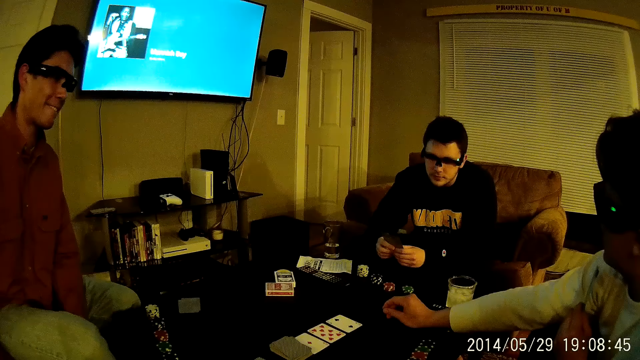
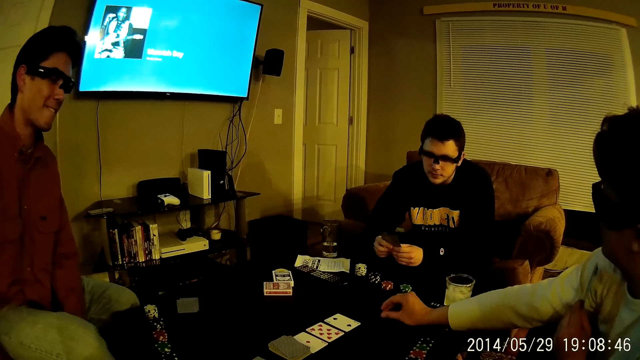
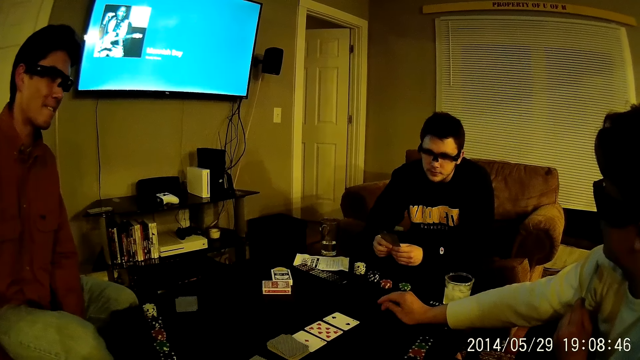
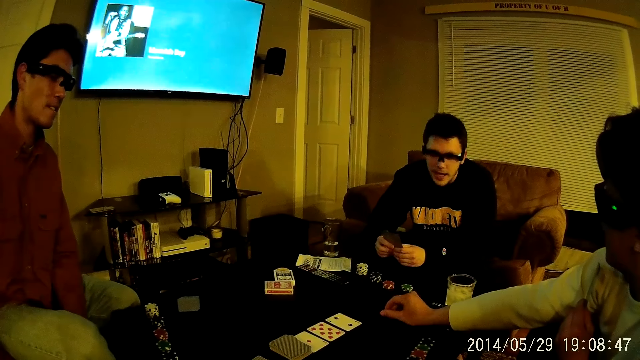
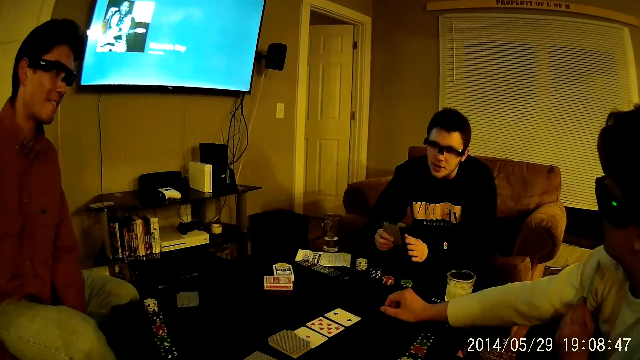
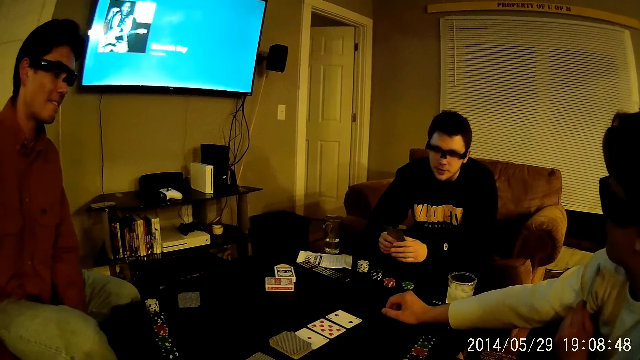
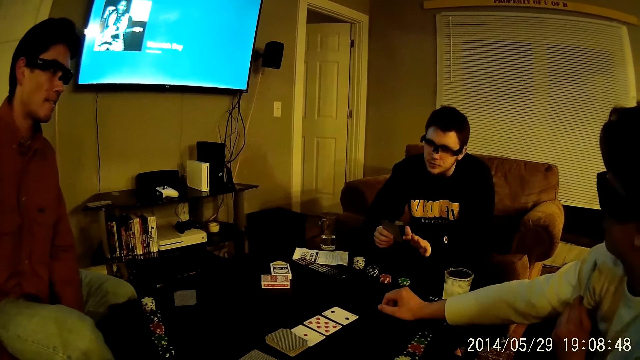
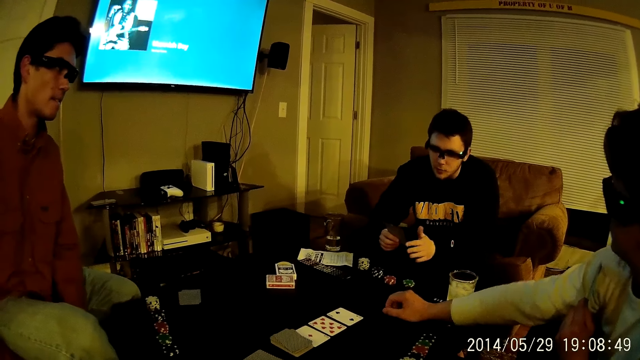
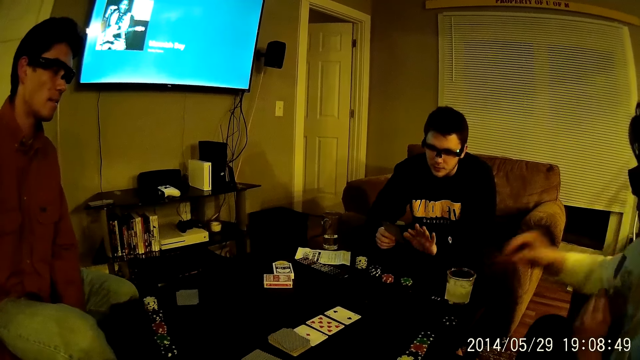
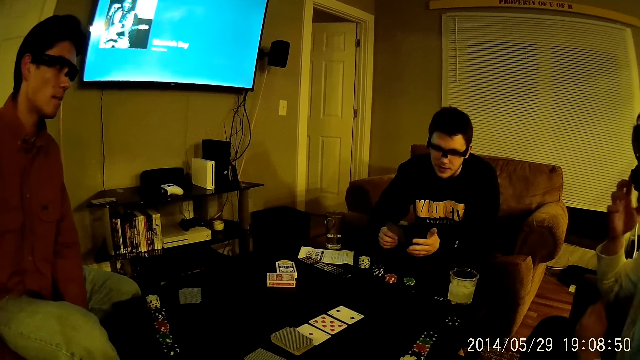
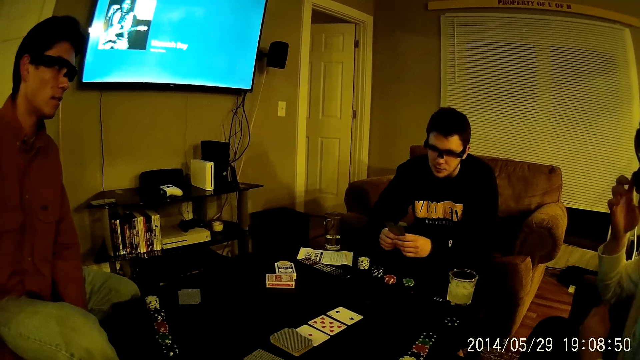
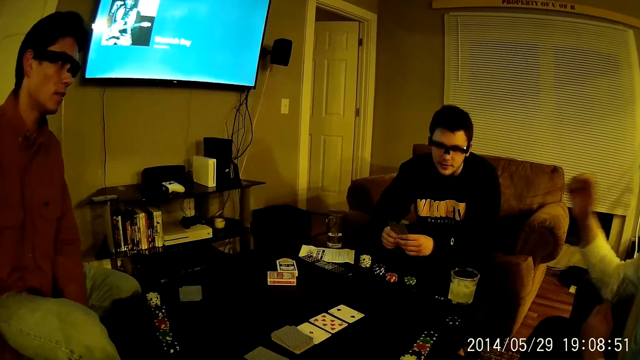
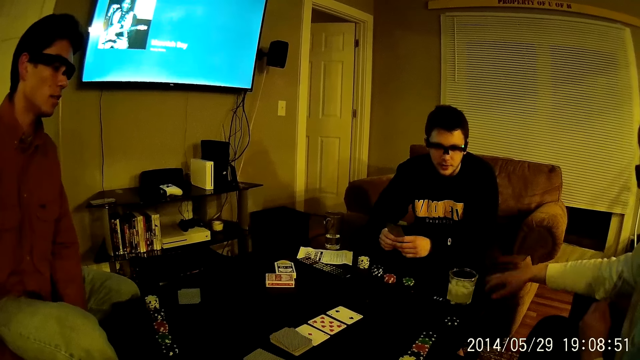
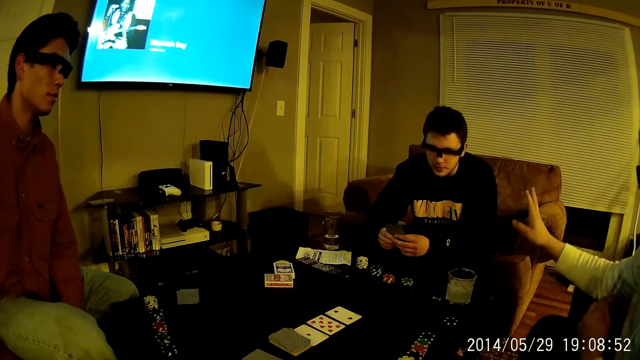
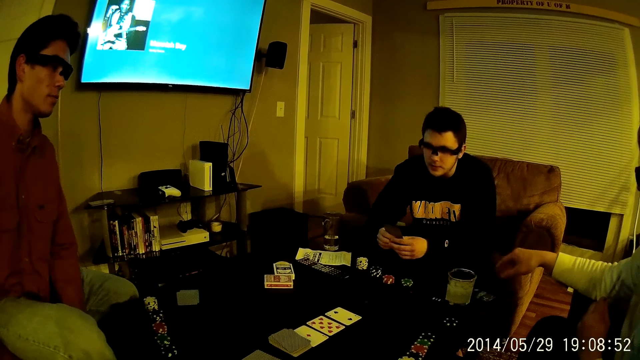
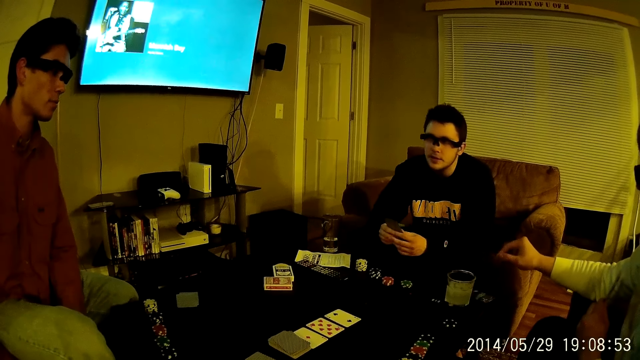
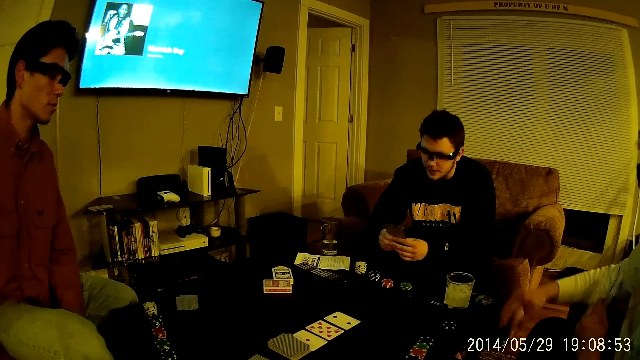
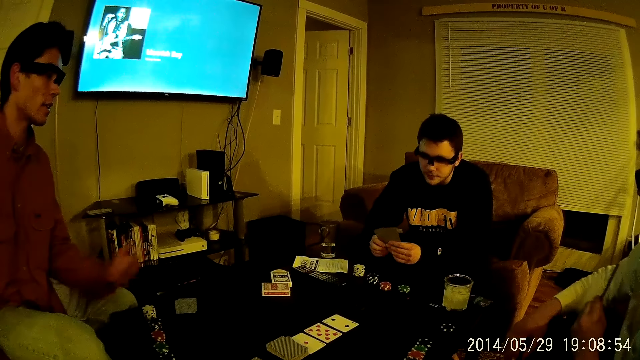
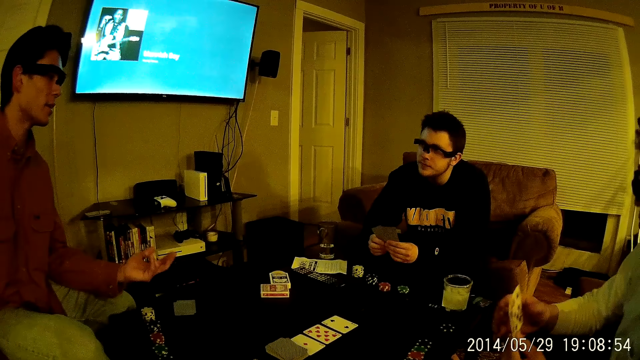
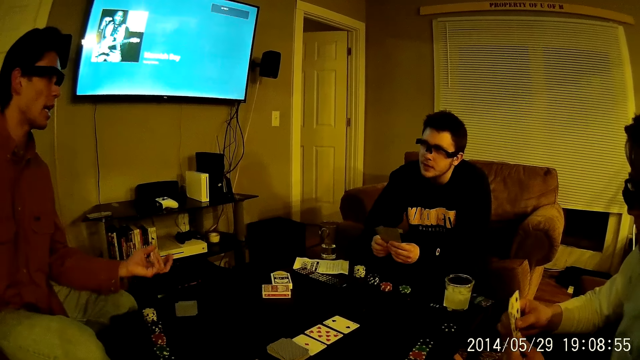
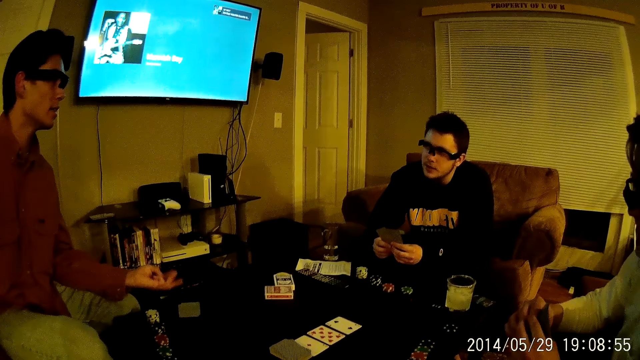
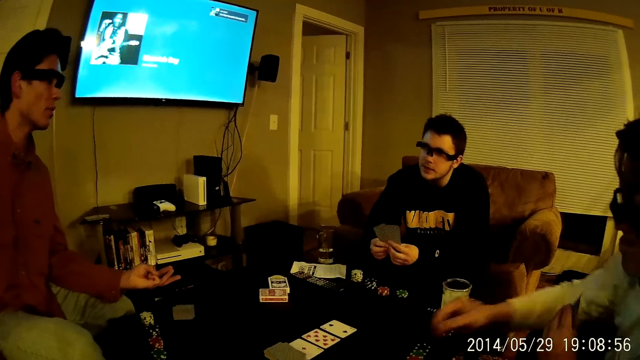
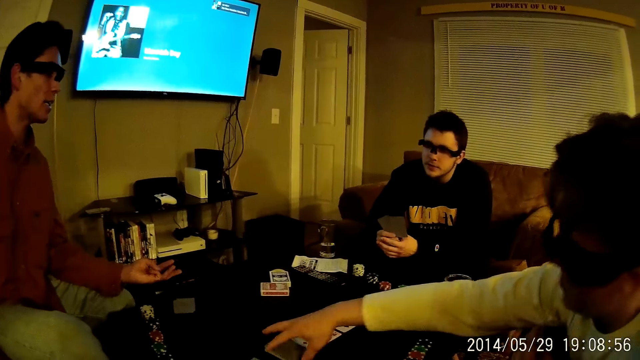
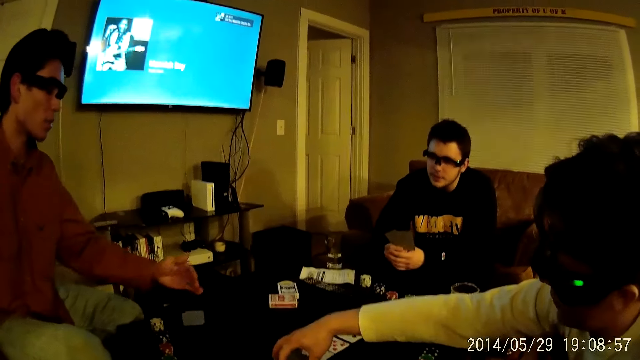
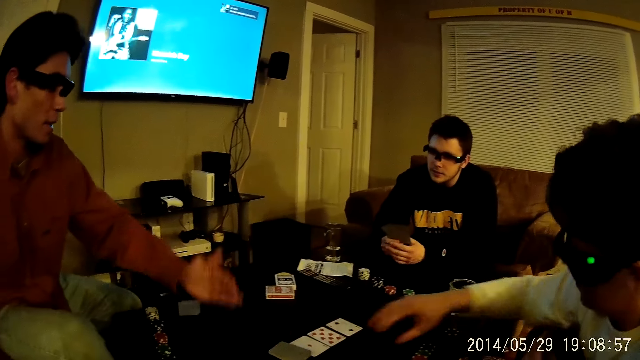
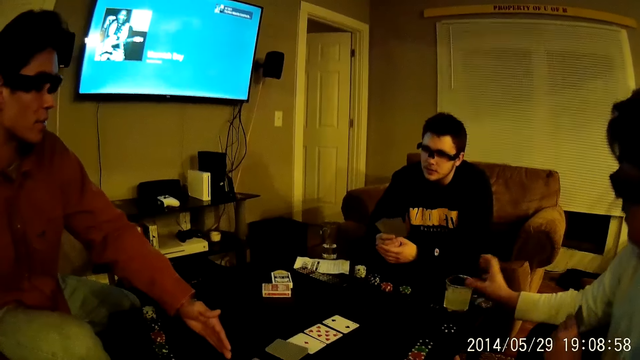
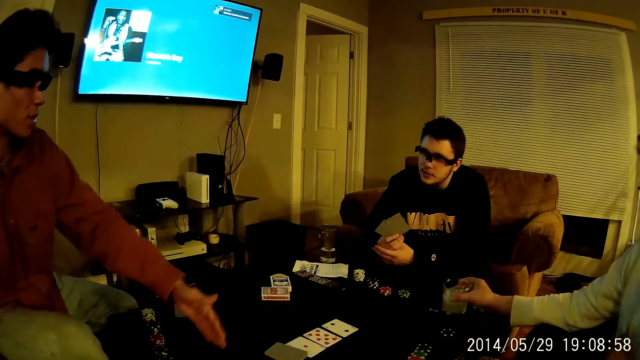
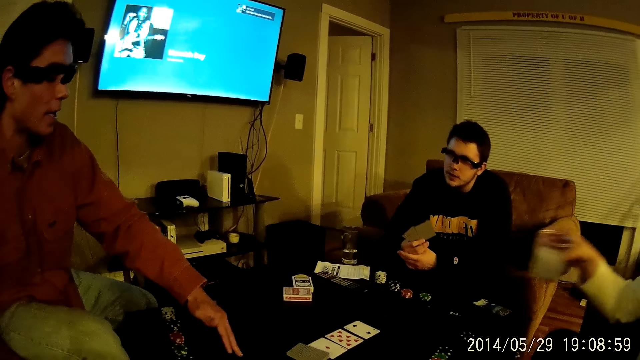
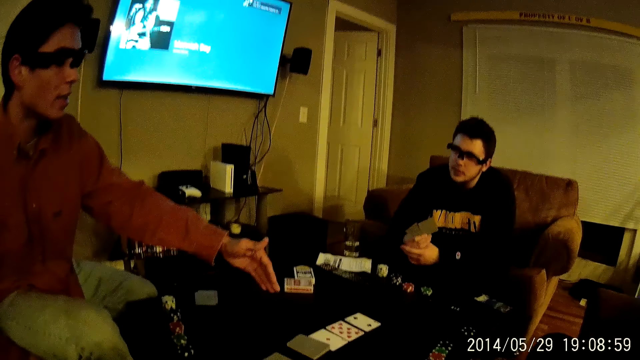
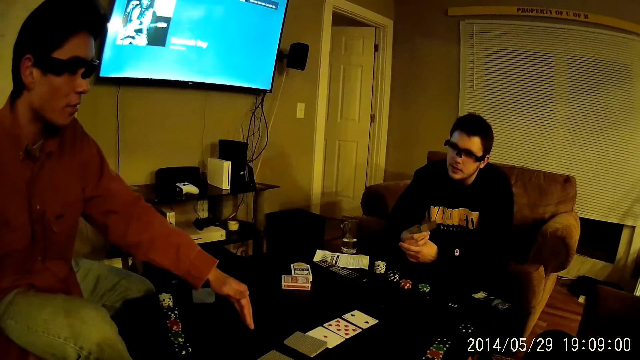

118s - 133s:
A man talks to another man. The other man puts the hand on the table. The first man talks to the other man. The other man adjusts the glasses on his face with his left hand. The other man talks to the first man and touches the first man. A third man talks to the other man. The third man talks to the other man. The first man talks to the third man. The other man places his right hand on the table. The third man talks to the other man. The other man touches the cards on the table. The third man talks to the other man and touches the table. The third man talks to the other man. The other man picks up the tumbler on the table with his right hand.

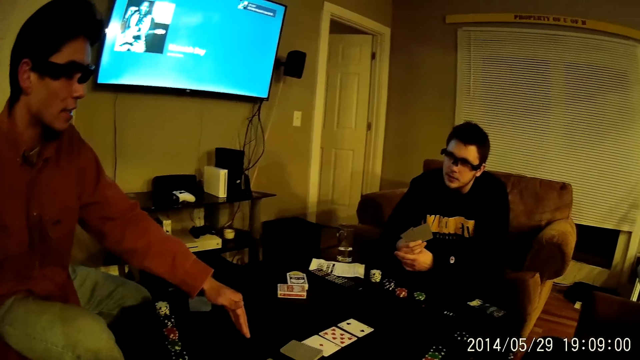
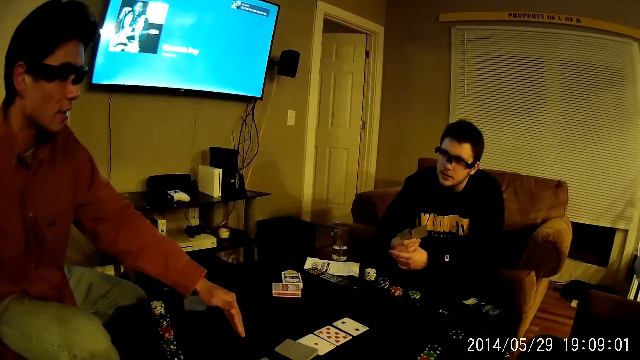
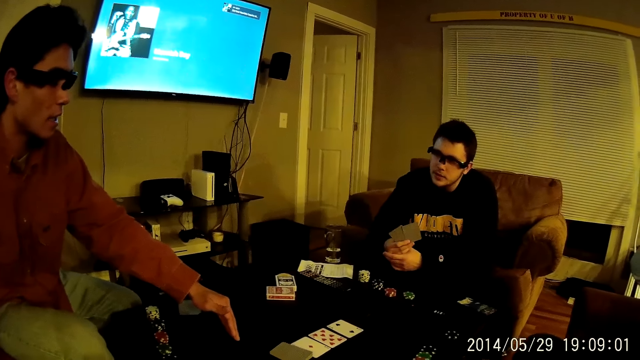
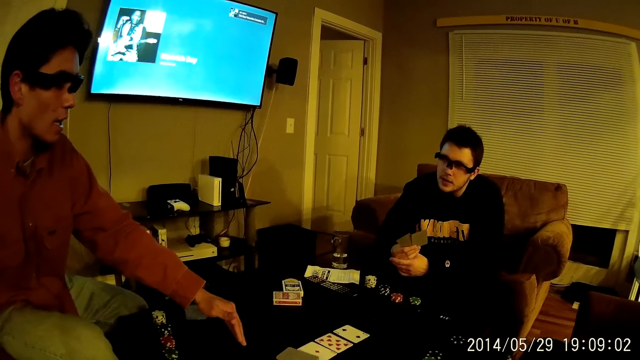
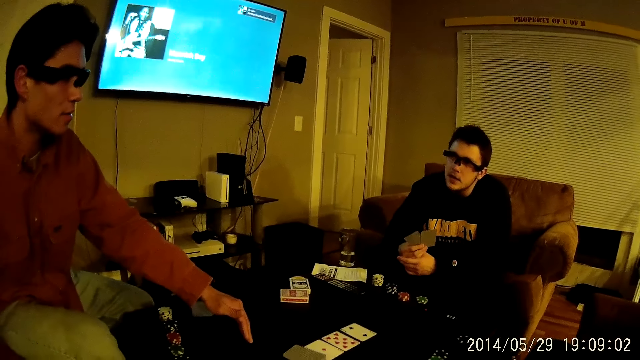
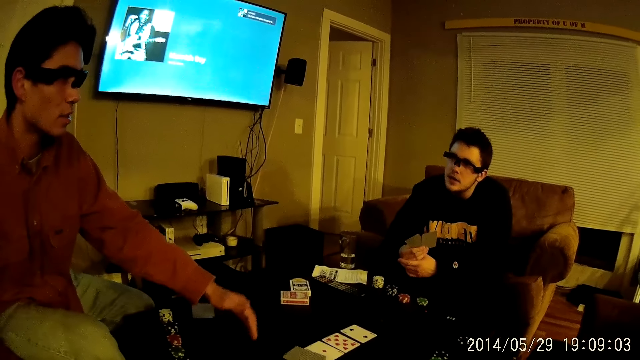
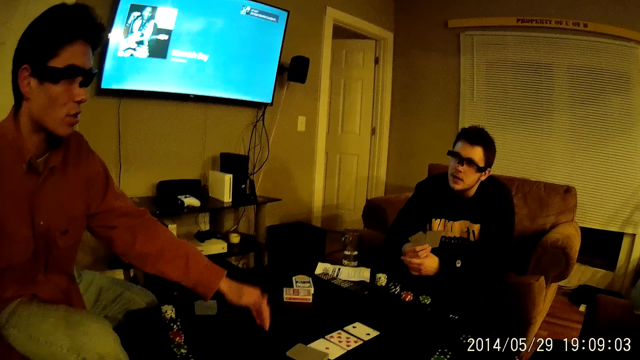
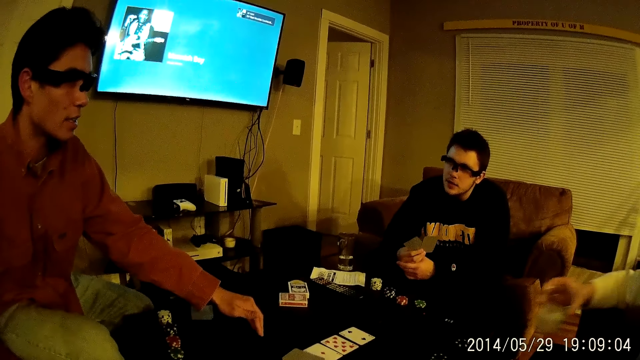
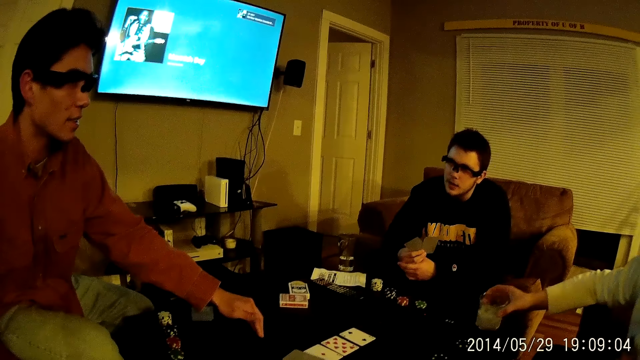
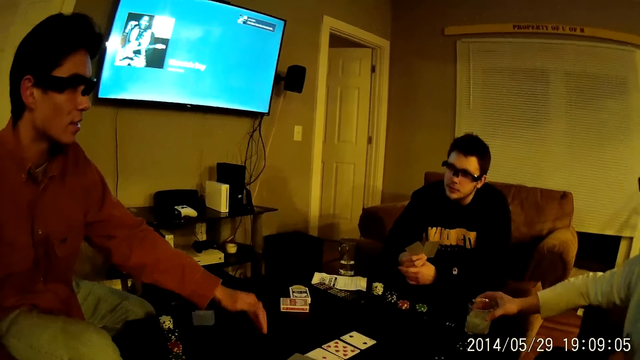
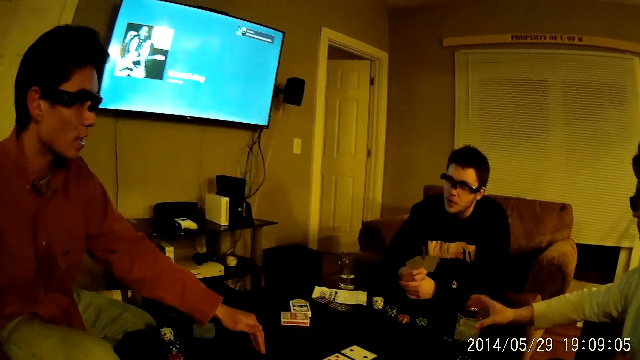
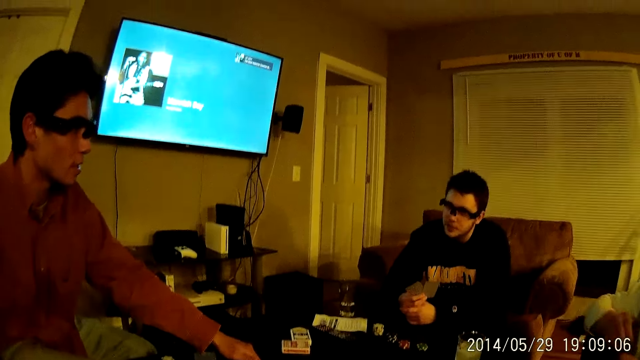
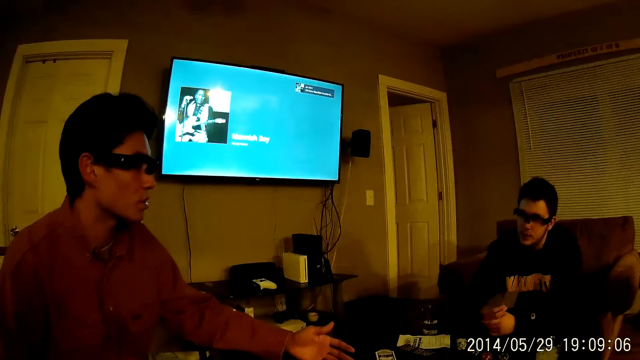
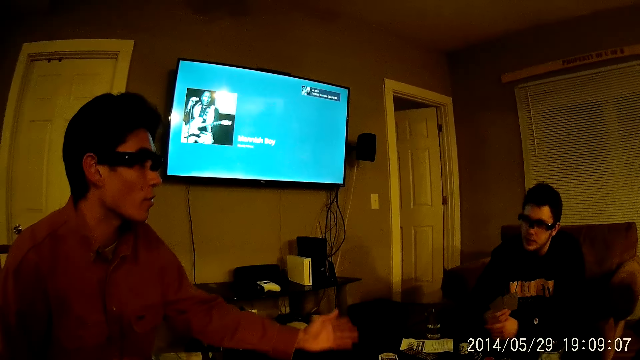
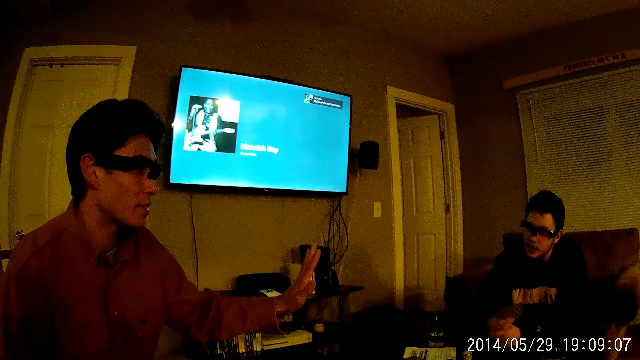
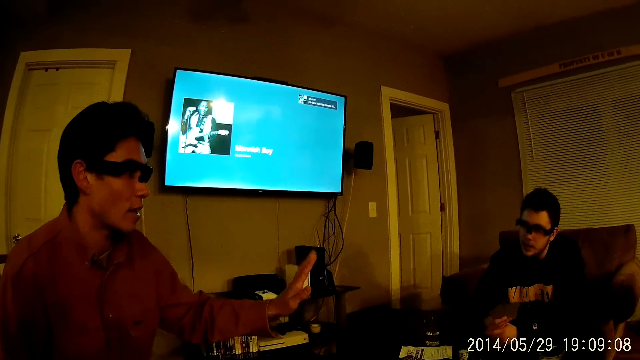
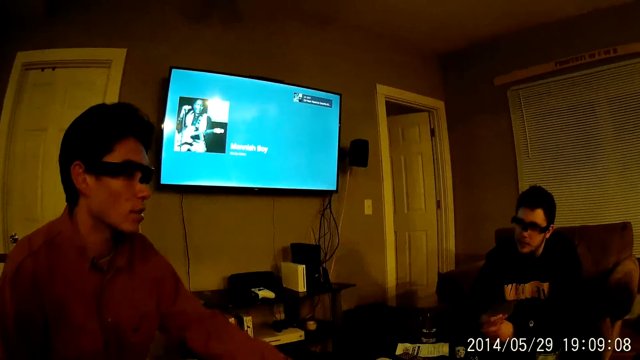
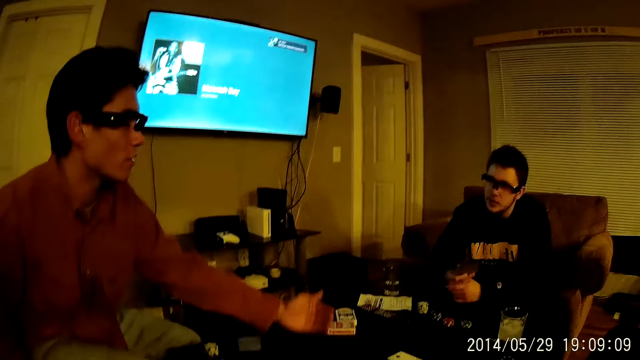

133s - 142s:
A man talks to another man. The other man drops the tumbler on the table with his right hand. The first man talks to the other man, and the other man talks to the first man.
